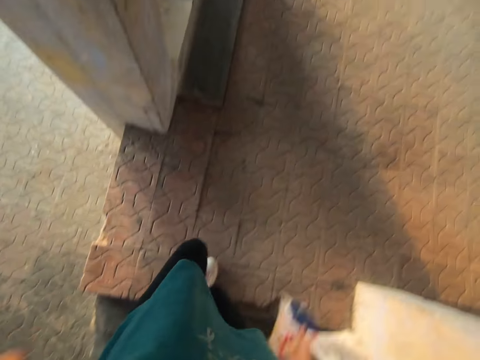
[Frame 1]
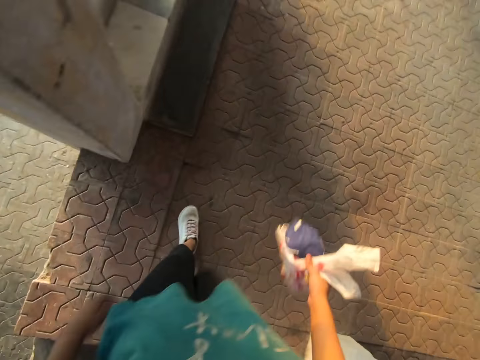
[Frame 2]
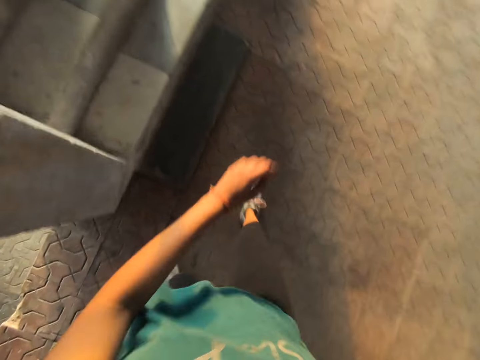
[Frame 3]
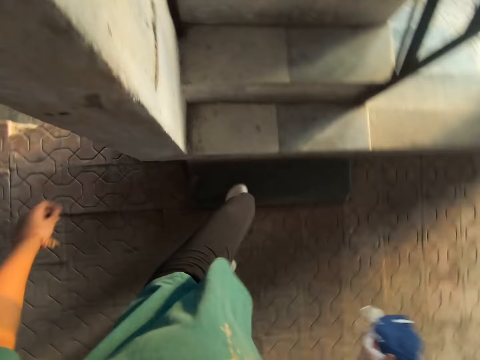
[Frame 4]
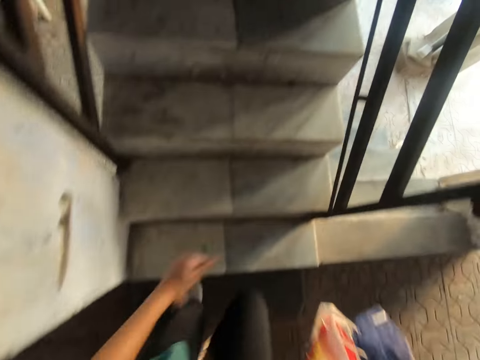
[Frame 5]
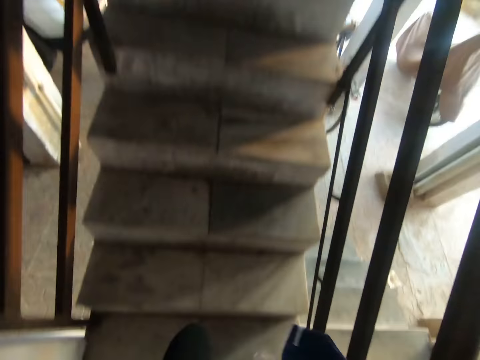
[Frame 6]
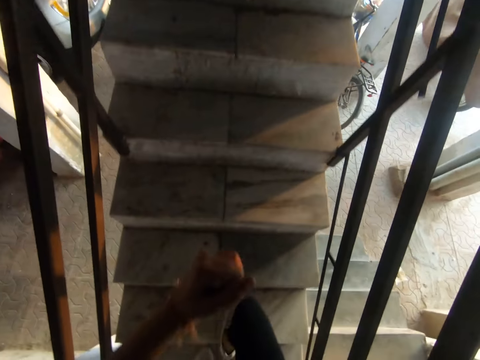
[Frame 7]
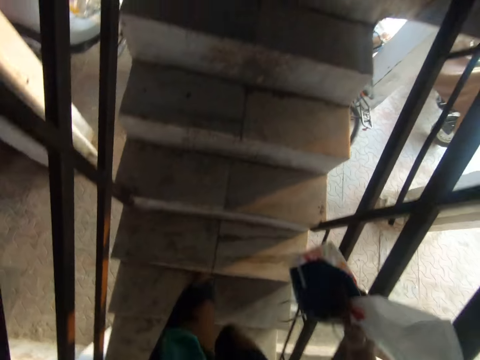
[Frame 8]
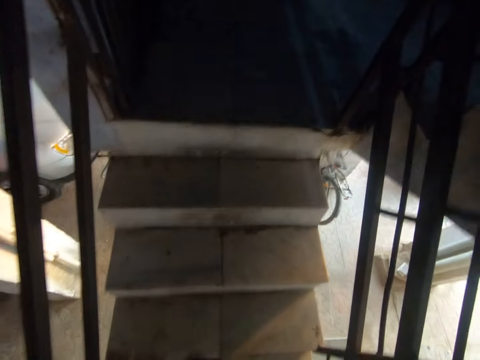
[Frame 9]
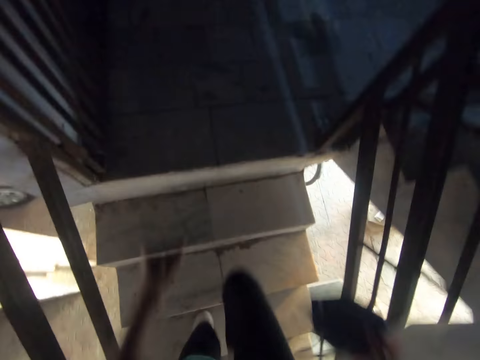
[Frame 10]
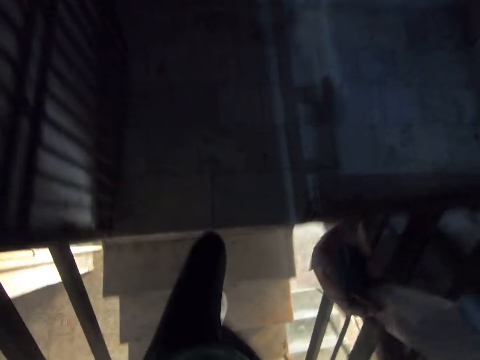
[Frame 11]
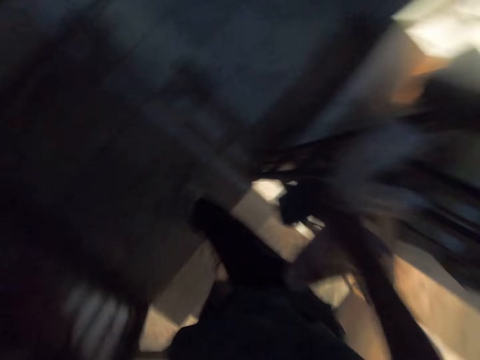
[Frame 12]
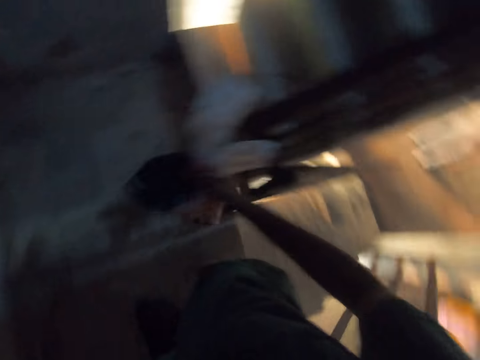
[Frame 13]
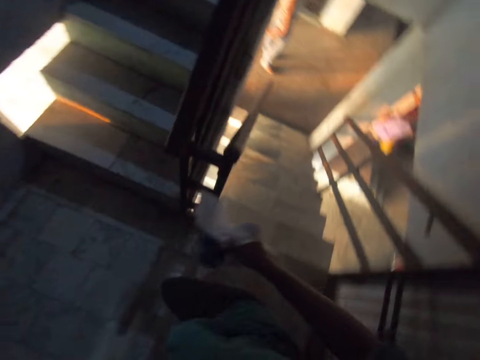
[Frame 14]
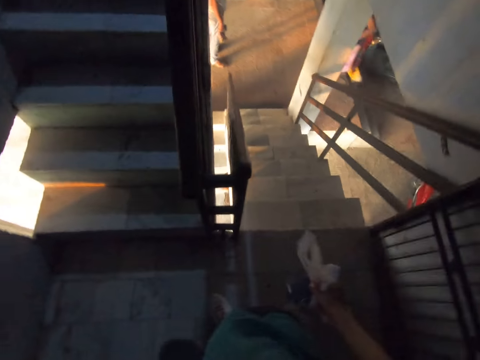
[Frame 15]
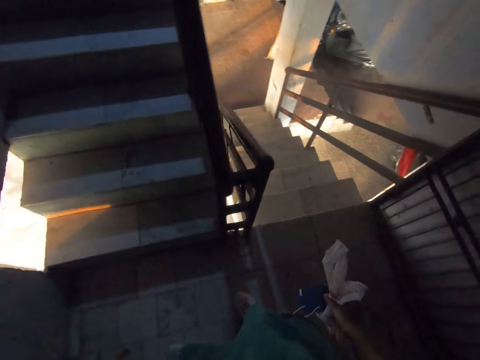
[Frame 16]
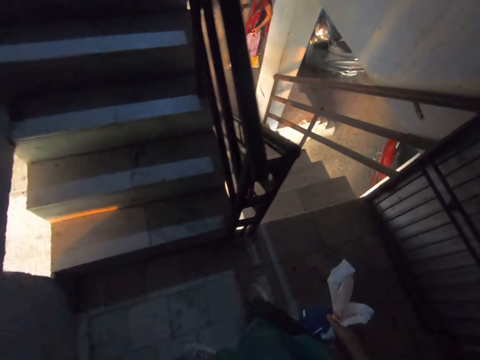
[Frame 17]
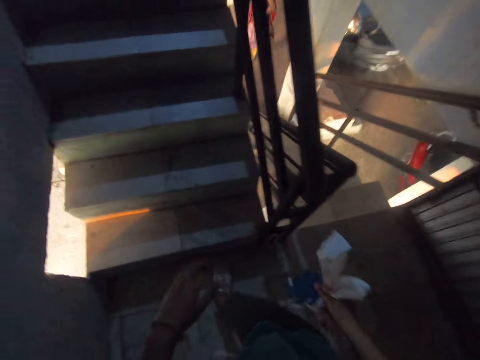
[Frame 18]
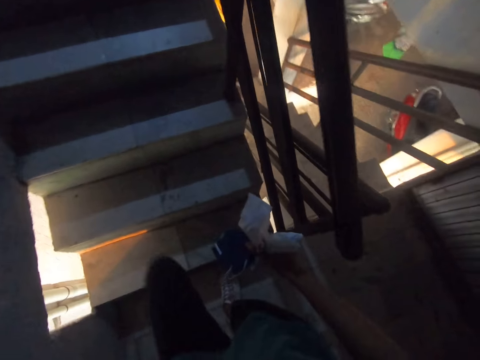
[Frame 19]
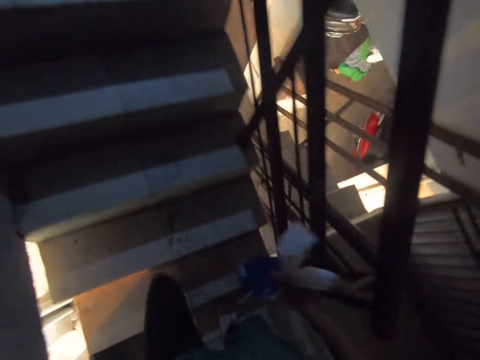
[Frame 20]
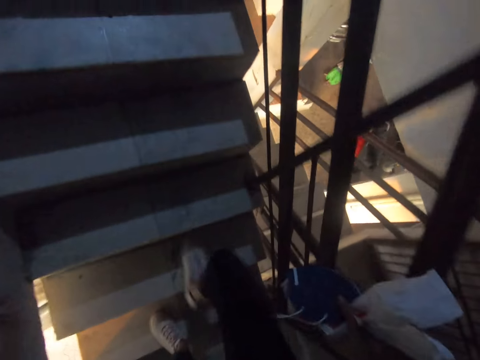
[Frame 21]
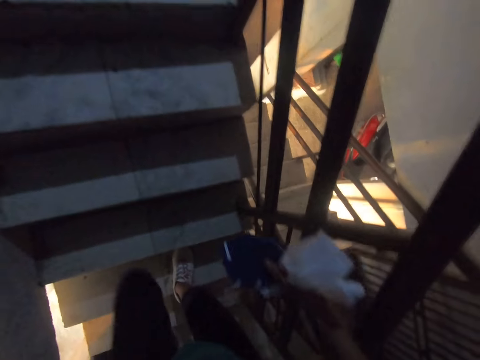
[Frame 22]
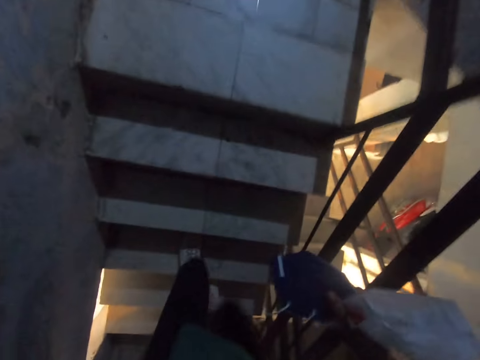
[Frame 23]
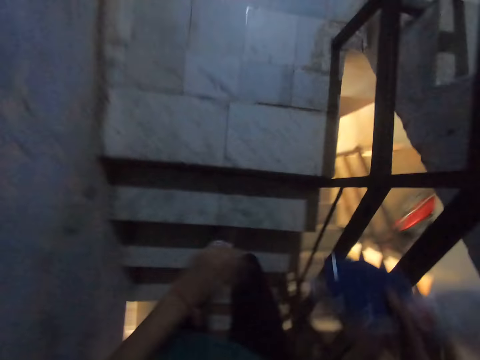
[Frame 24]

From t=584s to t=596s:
The camera wearer climbs a flight of stairs.

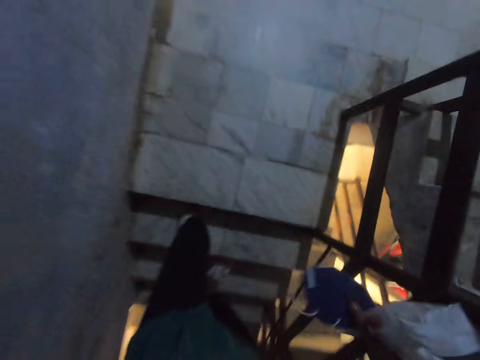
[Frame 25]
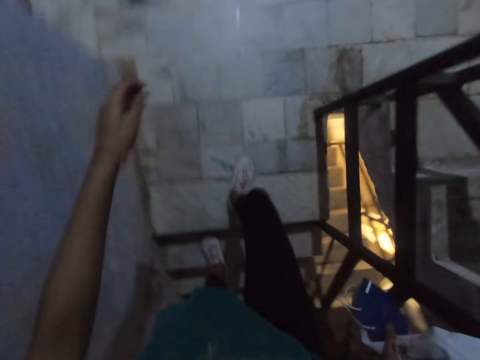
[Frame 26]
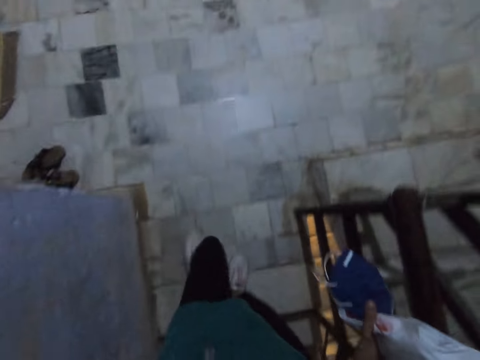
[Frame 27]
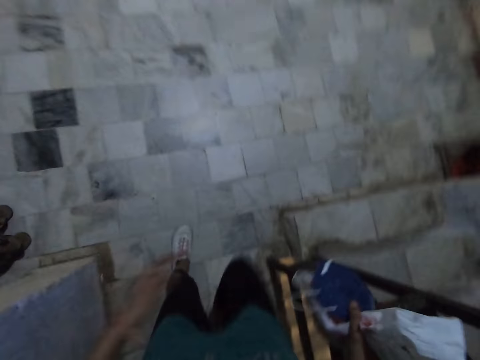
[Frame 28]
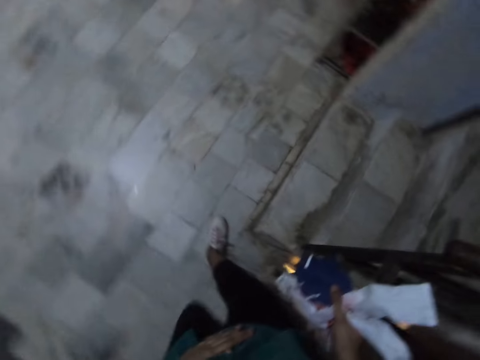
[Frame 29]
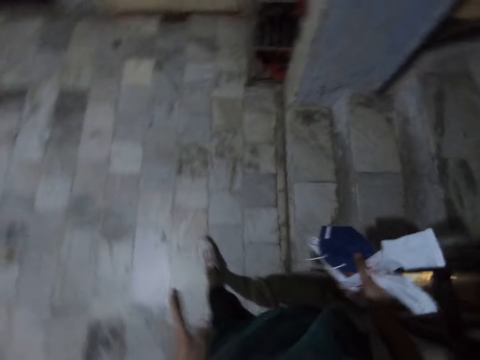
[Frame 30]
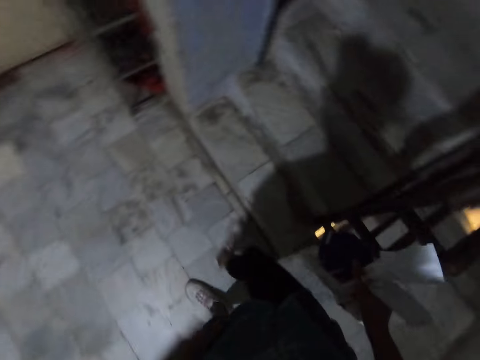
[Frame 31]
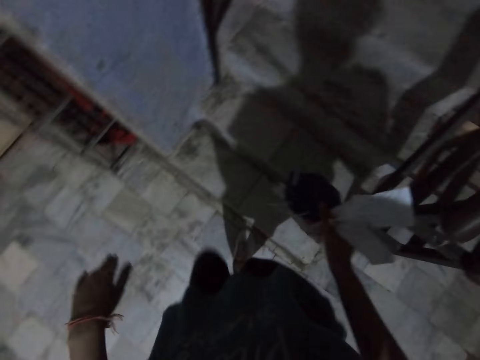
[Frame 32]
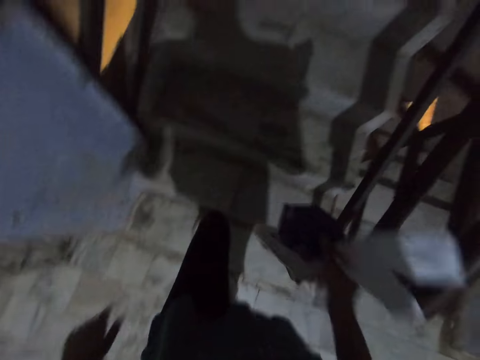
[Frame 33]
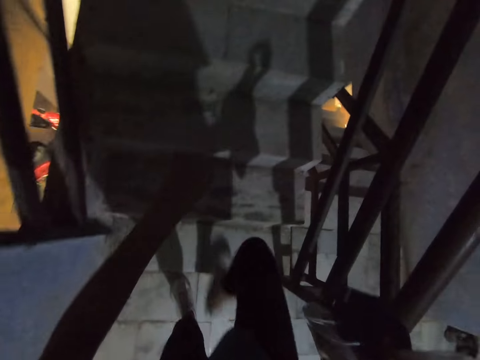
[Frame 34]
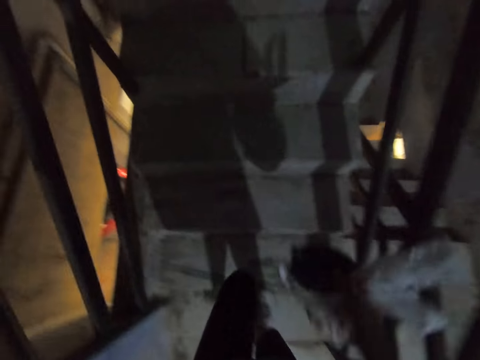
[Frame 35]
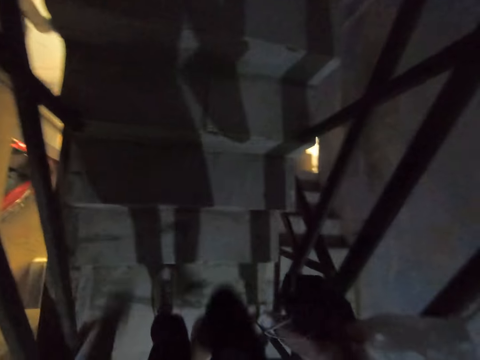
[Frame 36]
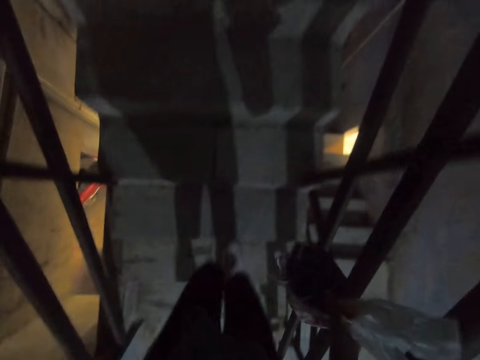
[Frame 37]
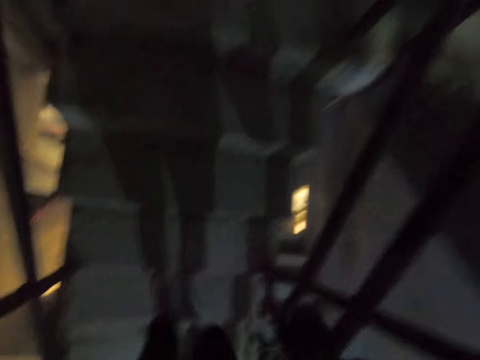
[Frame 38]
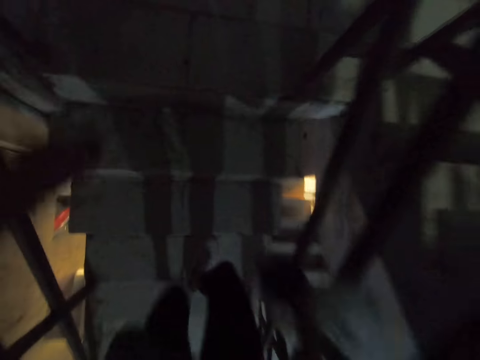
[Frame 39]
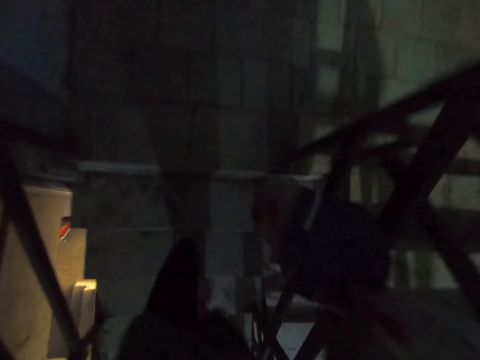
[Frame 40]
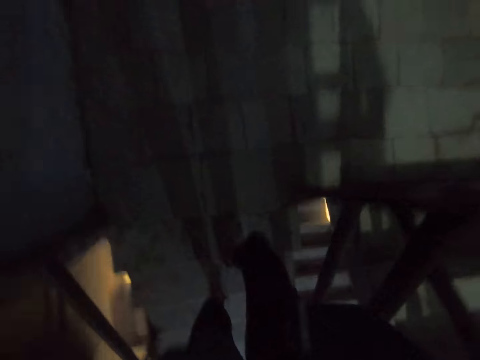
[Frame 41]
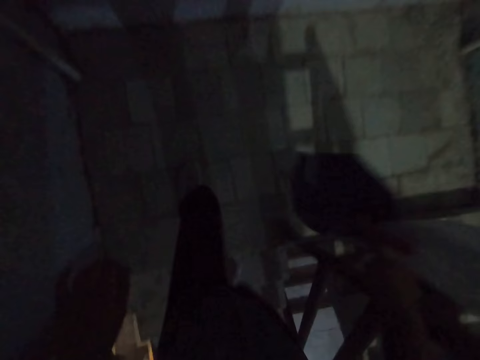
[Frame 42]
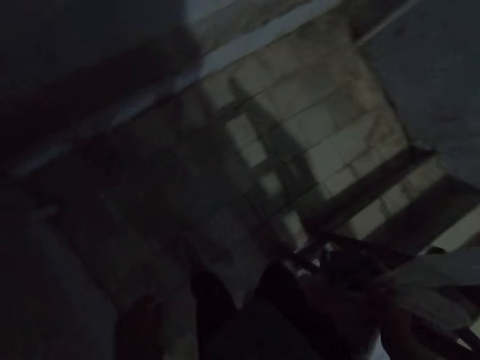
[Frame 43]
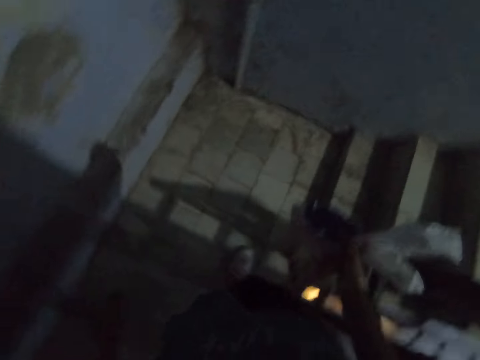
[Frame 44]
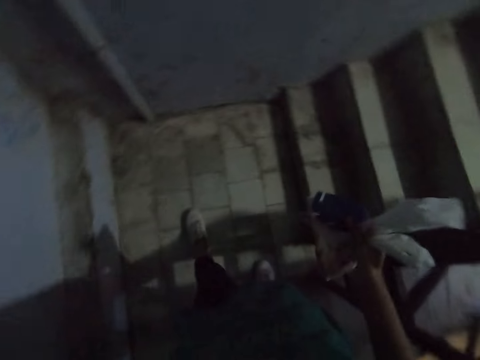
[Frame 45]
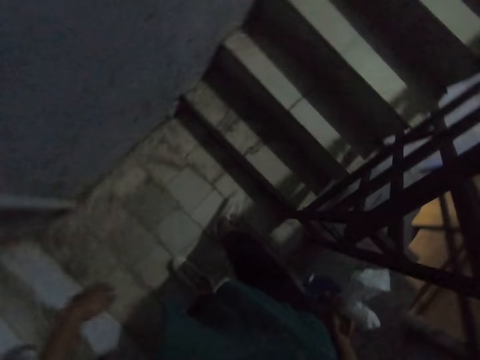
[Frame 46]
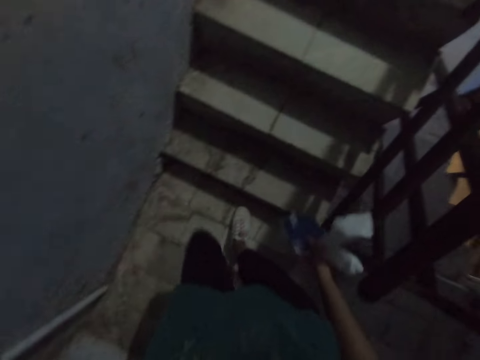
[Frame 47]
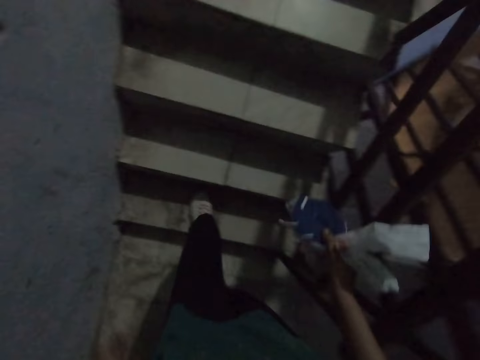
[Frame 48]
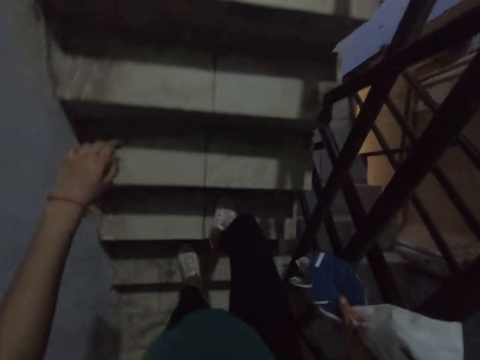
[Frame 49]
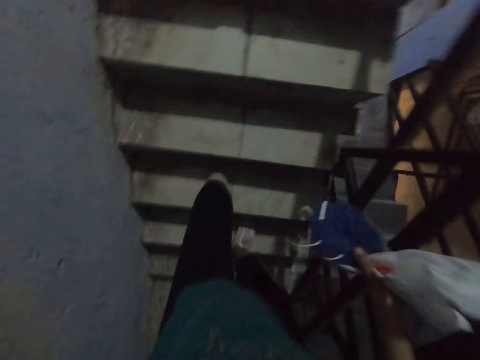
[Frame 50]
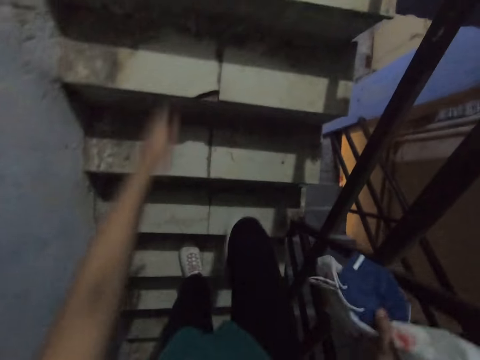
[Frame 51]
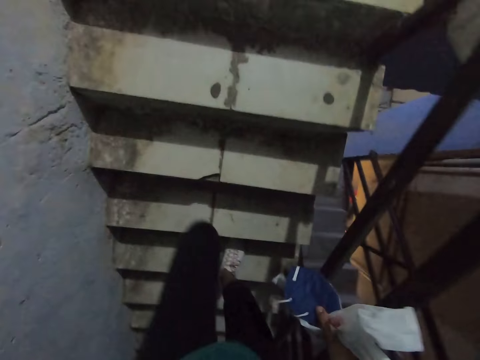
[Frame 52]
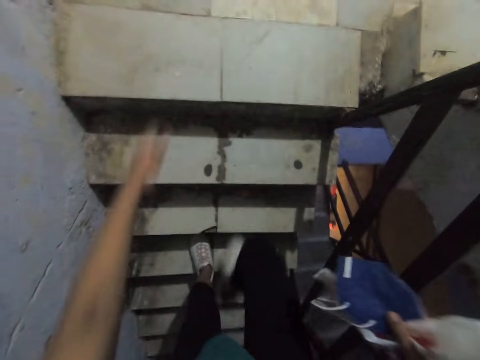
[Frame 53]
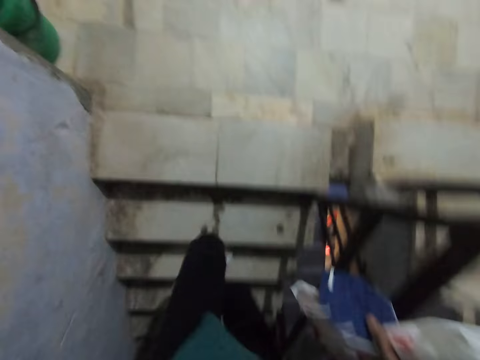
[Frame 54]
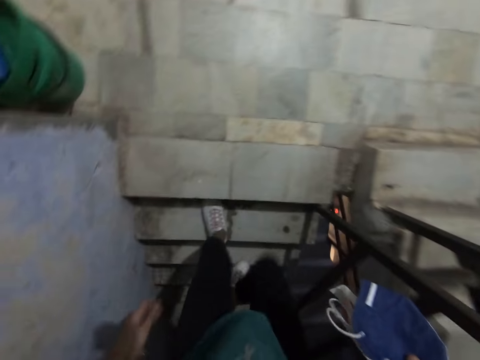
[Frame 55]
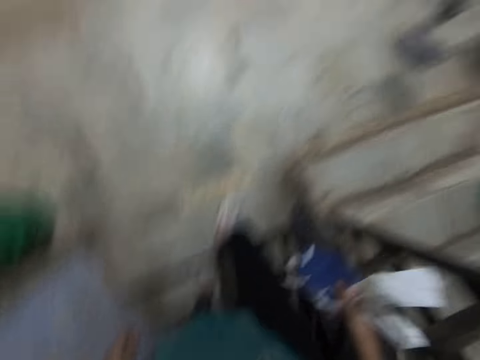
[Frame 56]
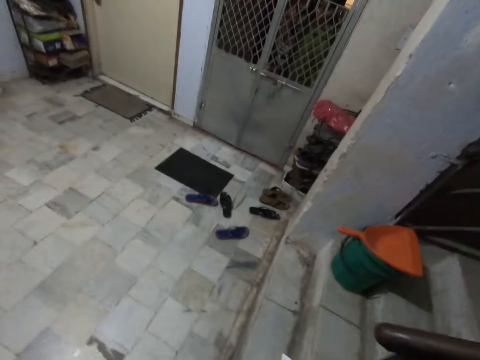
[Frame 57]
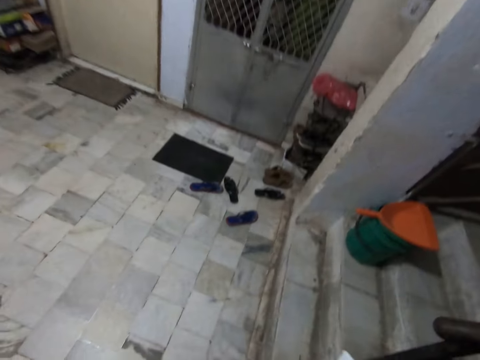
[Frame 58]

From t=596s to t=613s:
The camera wearer hits her stomach with her left hand. She climbs the flight of stairs.
